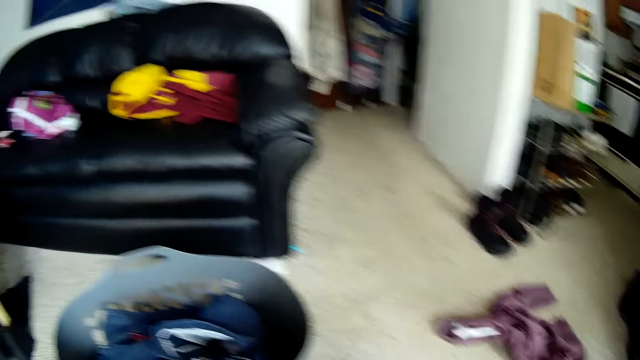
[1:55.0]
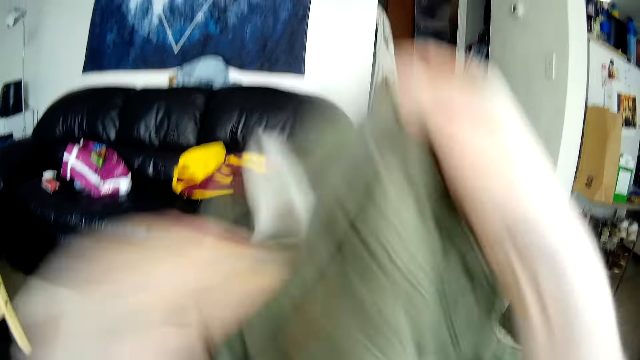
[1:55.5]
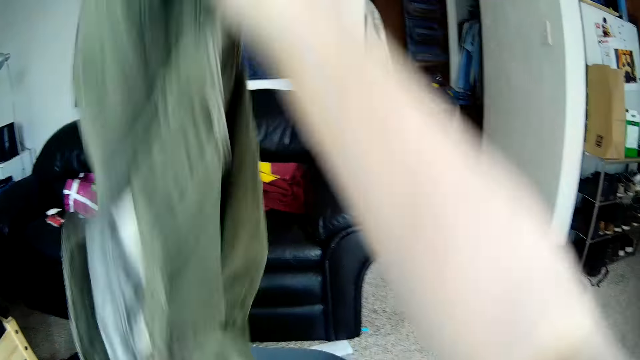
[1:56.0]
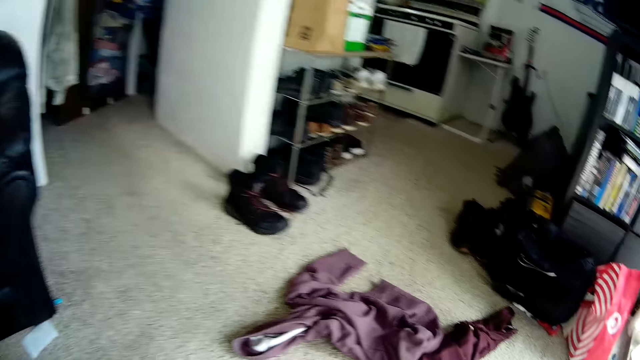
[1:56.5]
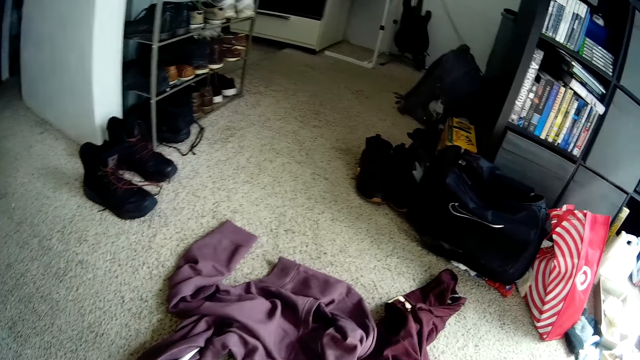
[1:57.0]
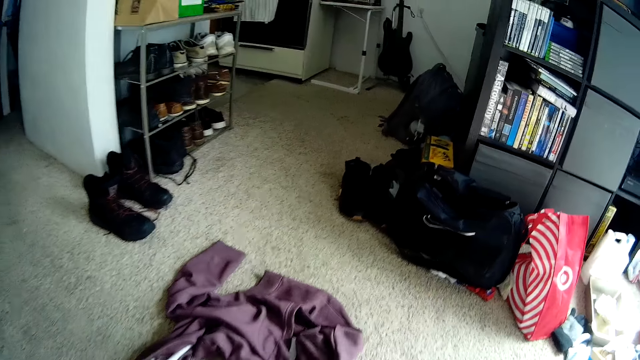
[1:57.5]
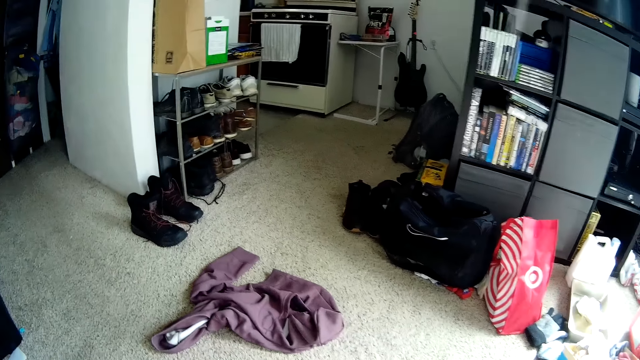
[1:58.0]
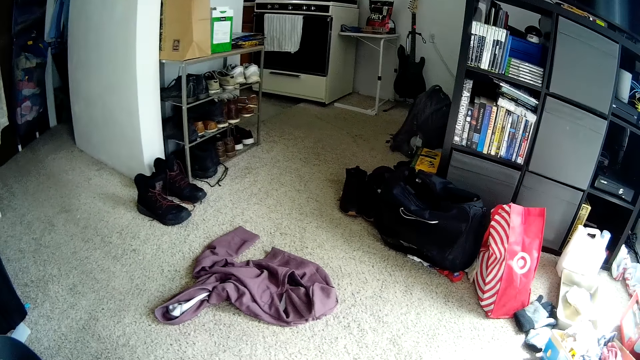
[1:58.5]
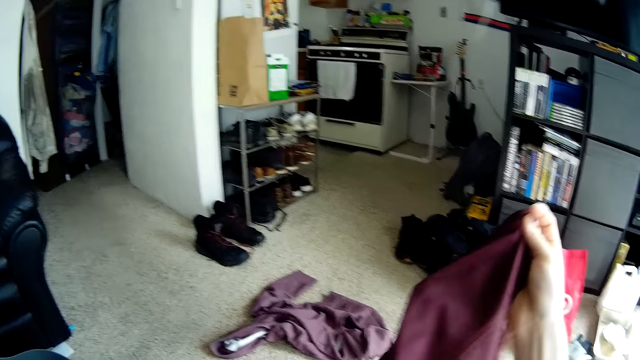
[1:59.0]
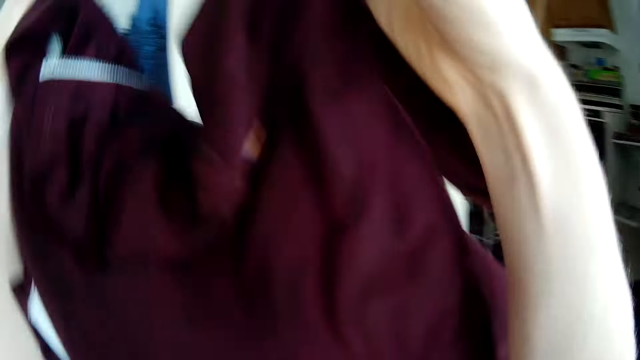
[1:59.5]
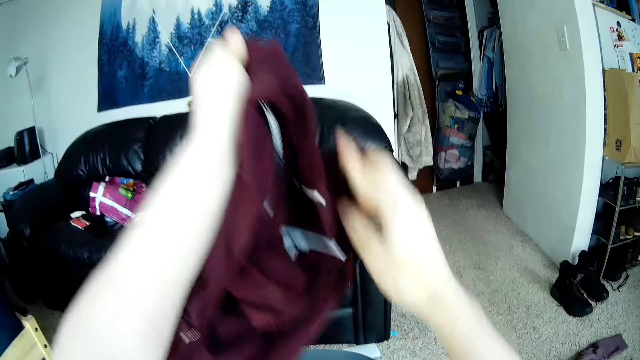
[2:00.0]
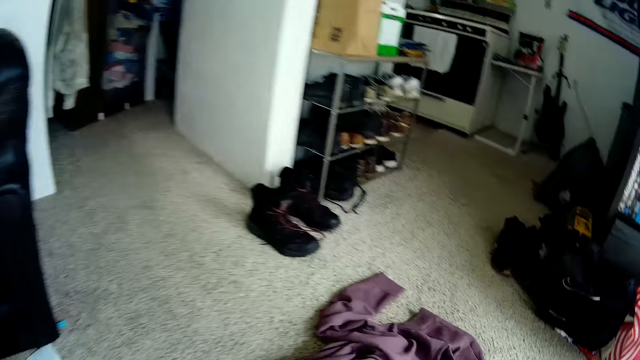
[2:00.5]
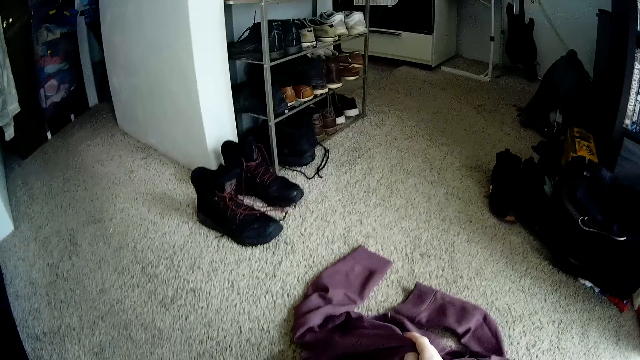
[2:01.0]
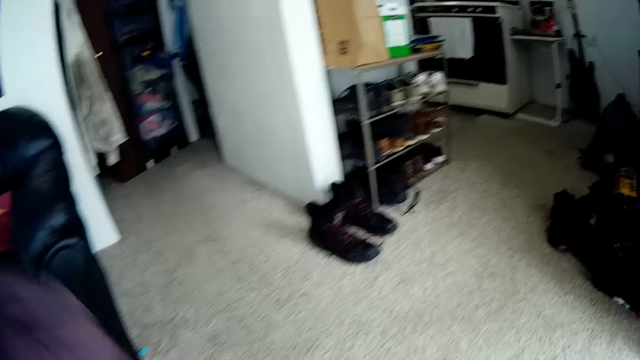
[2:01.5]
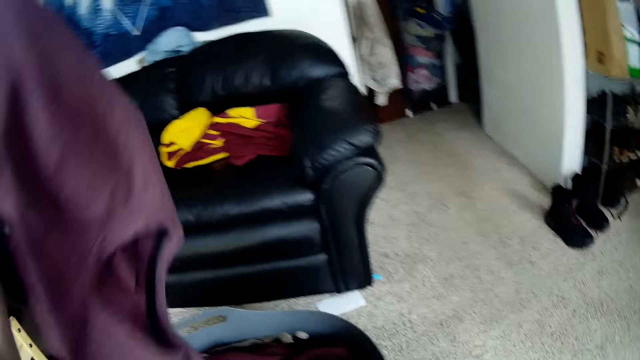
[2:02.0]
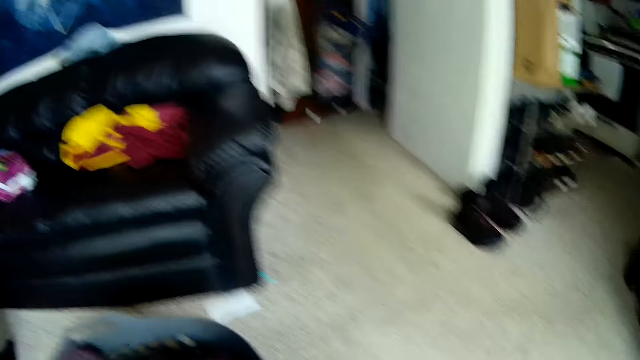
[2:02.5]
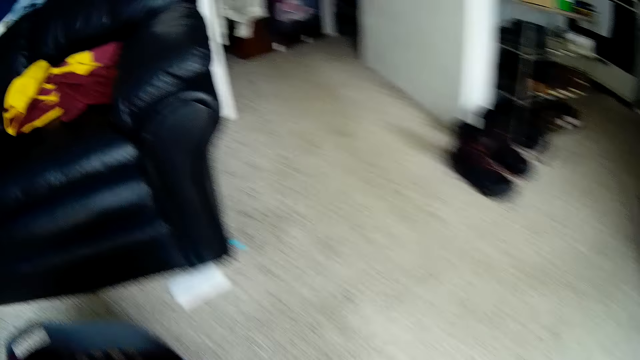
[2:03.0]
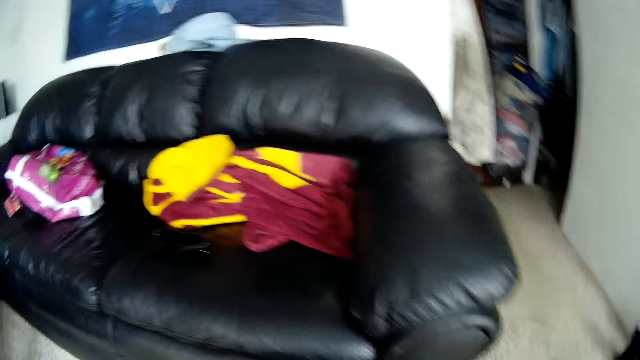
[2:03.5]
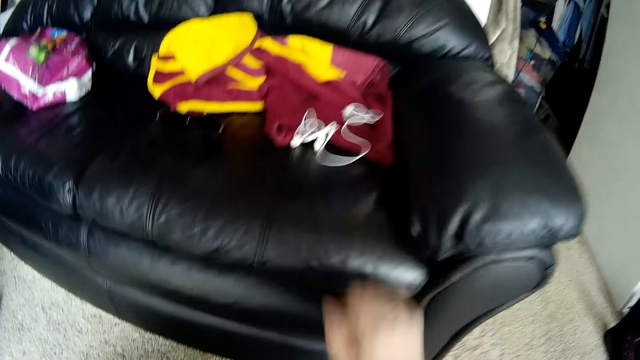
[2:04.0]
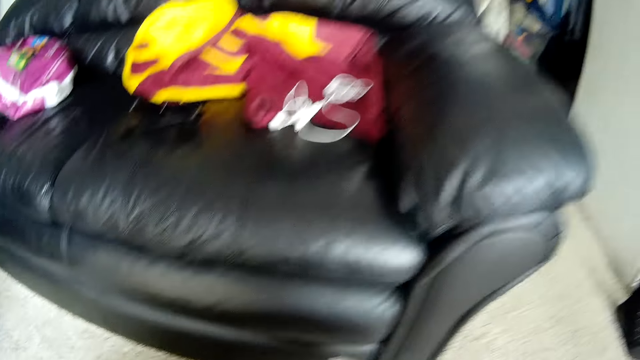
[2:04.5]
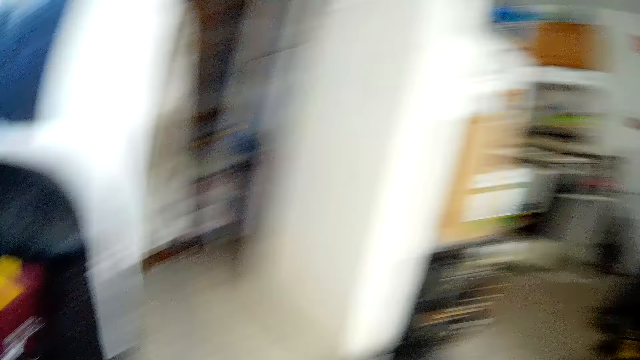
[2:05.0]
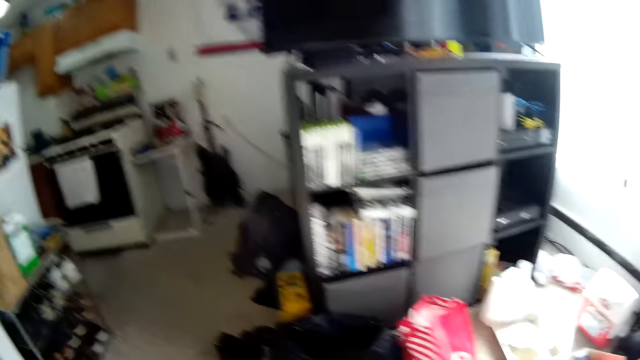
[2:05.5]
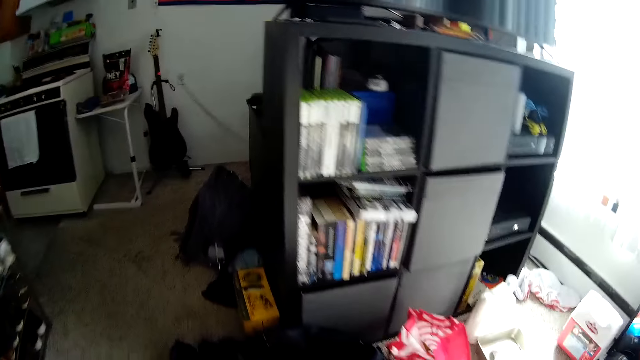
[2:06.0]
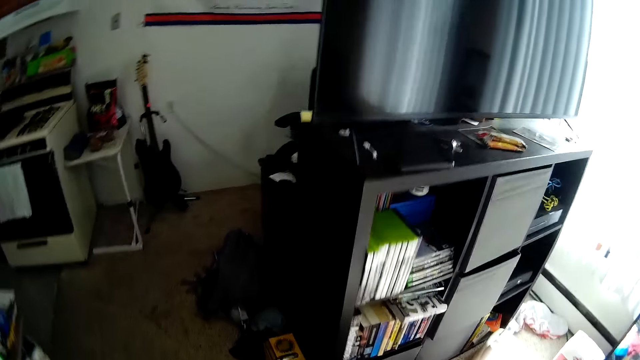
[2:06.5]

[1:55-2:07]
The camera wearer puts the clothes in the basket. He takes the cloth on the floor. He holds the cloth. He puts the clothes in the basket with his left hand. He takes the cloth on the floor. He puts the clothes in the basket. He drops an earpiece on a chair with his right hand. He looks around the room.

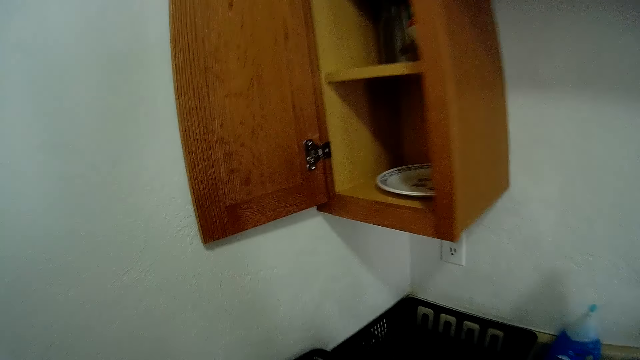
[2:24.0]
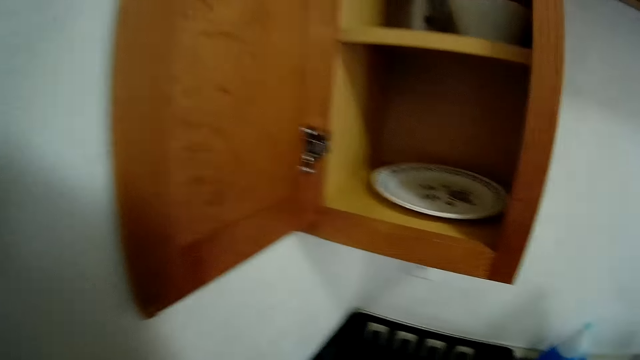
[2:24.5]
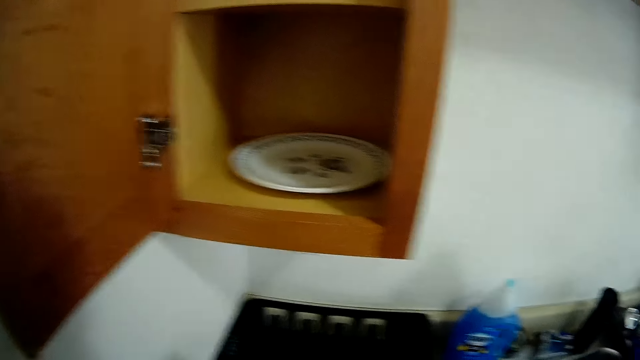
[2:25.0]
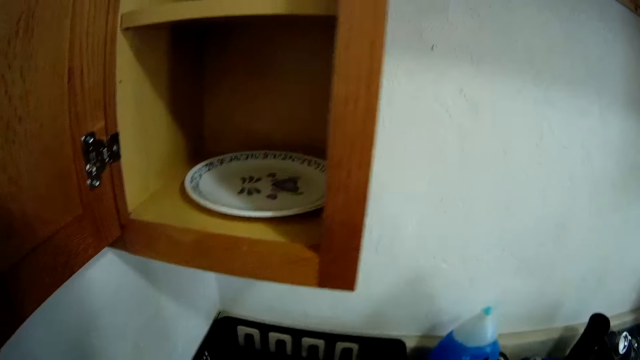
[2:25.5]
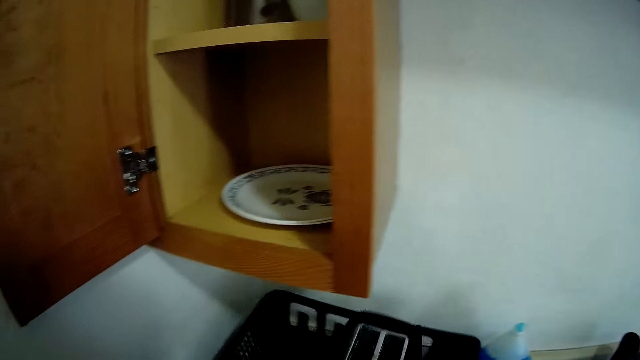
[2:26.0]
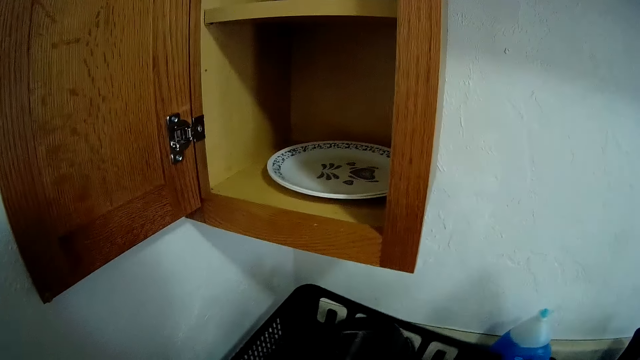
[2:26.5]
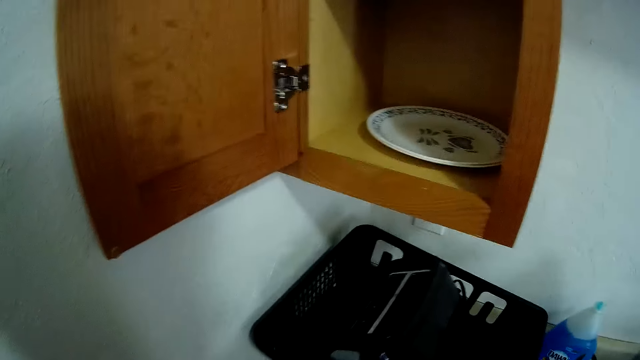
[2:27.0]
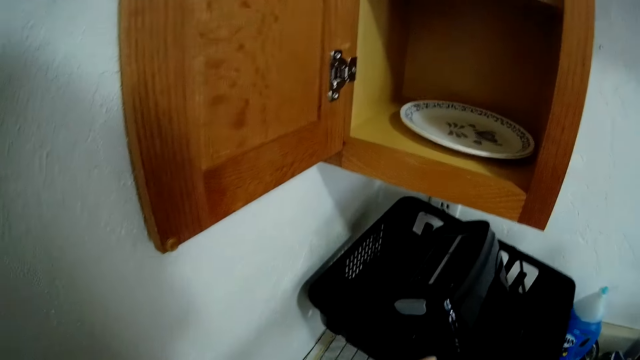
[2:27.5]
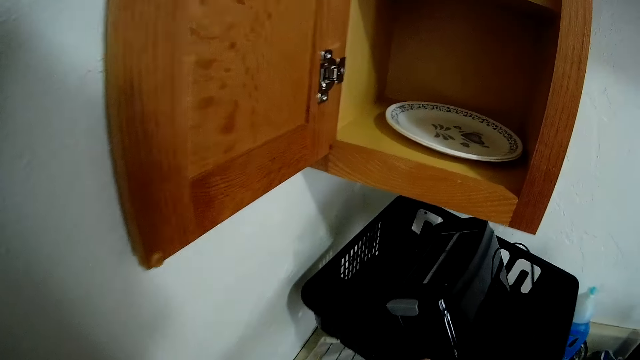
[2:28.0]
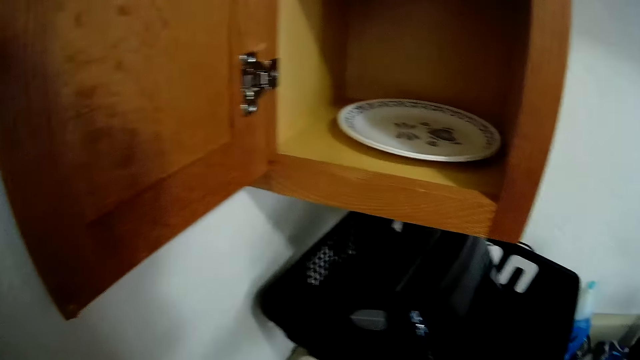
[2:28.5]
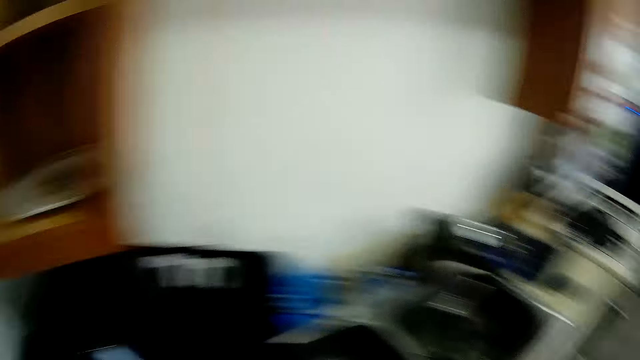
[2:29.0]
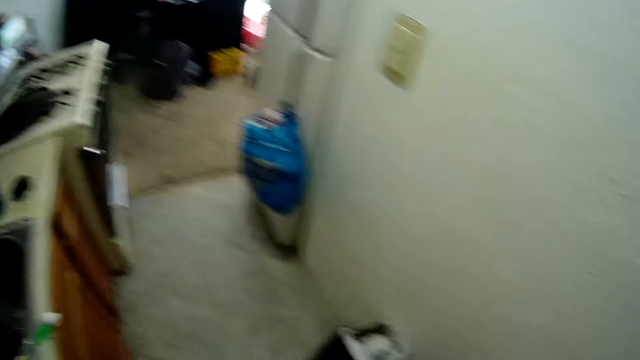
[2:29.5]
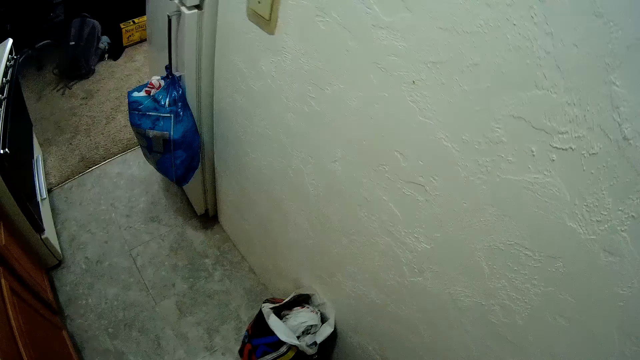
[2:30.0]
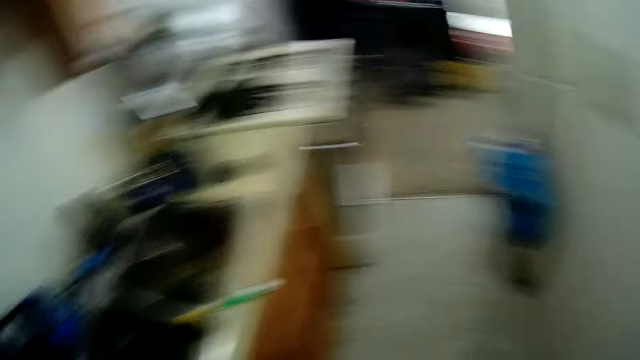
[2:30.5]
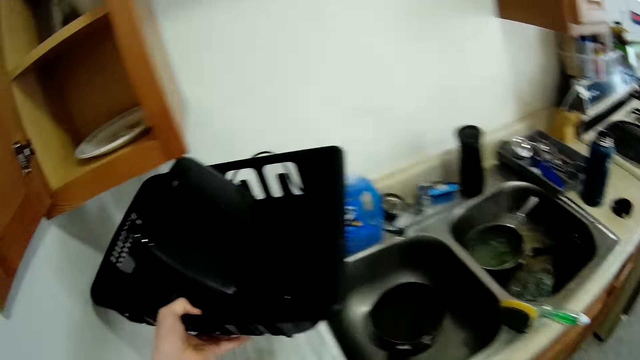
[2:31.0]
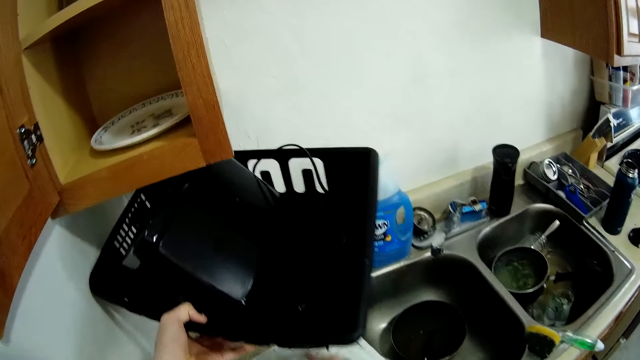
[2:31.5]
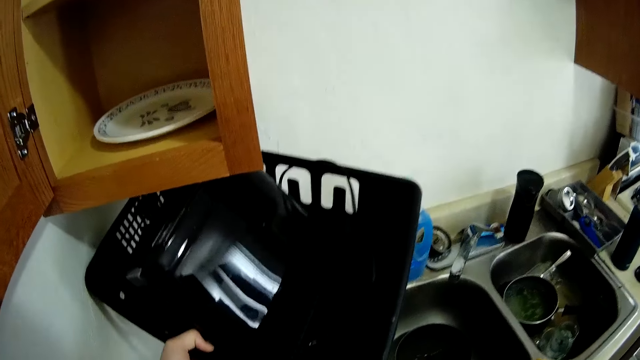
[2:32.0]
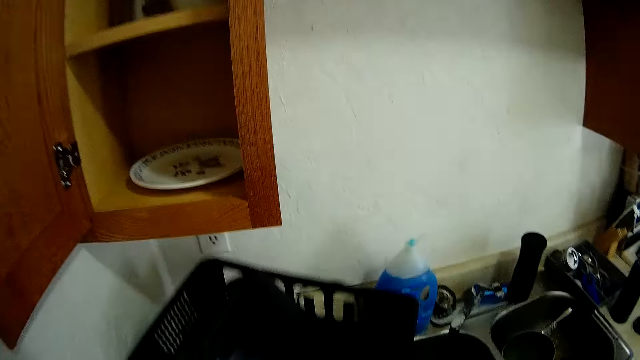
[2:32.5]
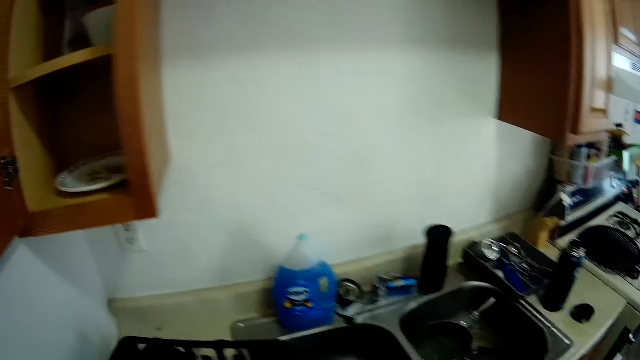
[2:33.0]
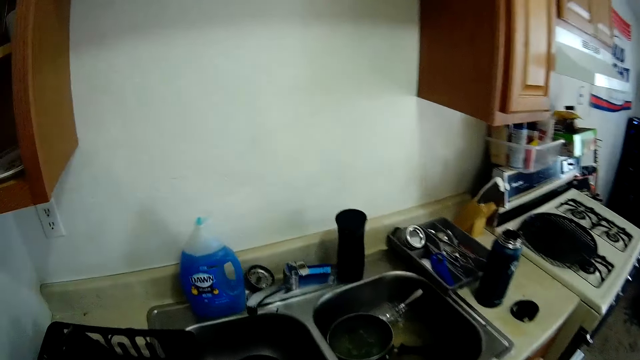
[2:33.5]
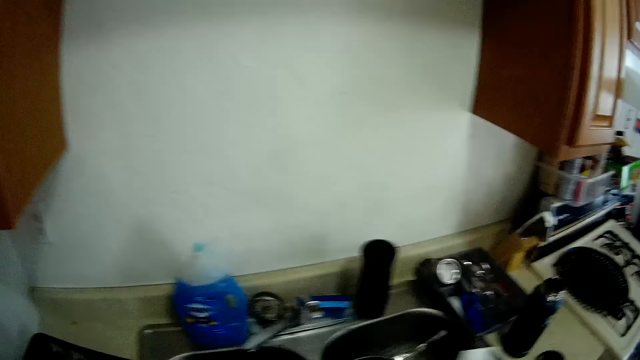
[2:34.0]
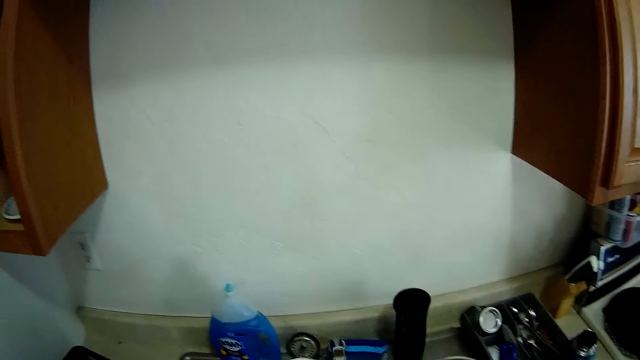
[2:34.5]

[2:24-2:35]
The camera wearer holds the utensils rack. He looks around the kitchen. He holds a basket with his left hand. He puts down the utensils rack. He looks around the kitchen.
